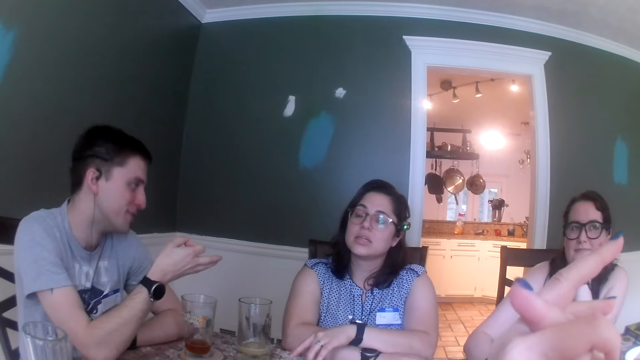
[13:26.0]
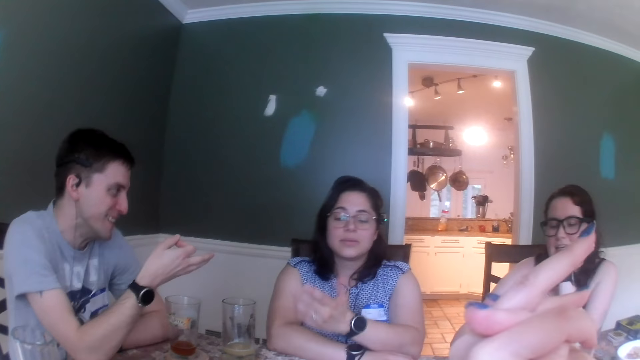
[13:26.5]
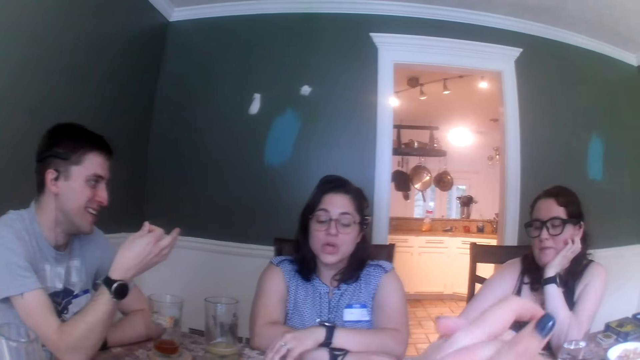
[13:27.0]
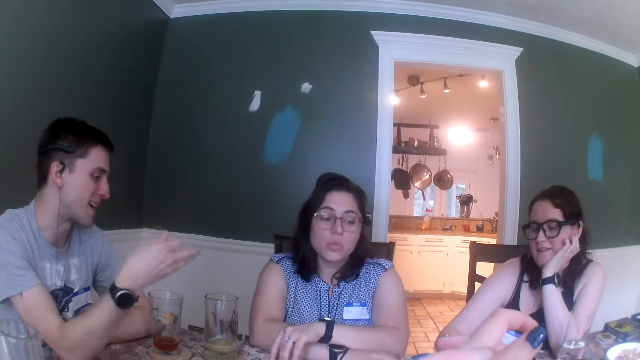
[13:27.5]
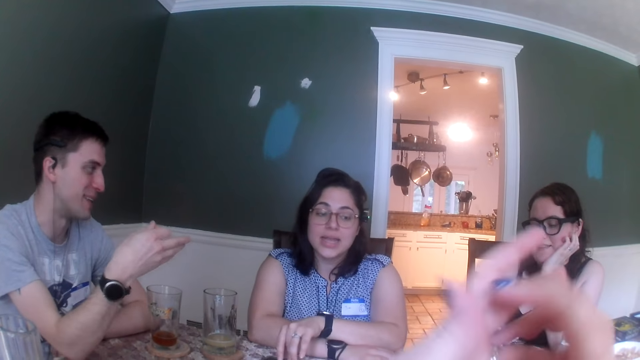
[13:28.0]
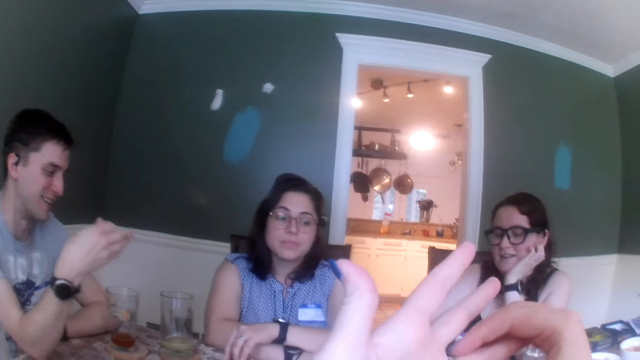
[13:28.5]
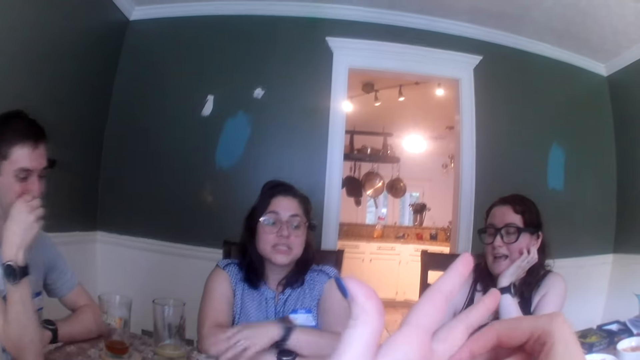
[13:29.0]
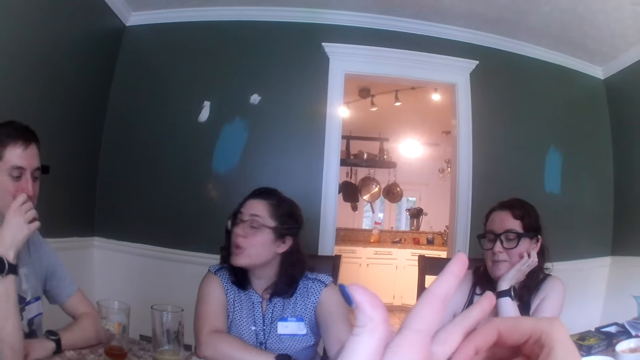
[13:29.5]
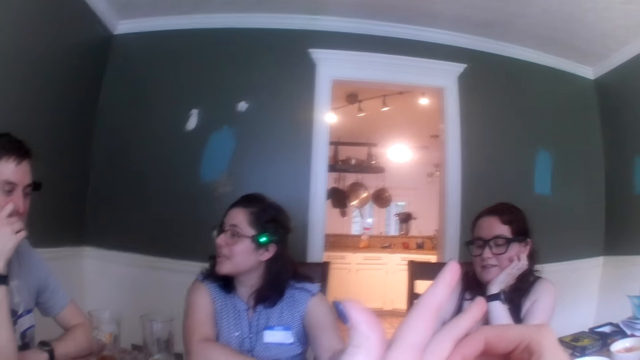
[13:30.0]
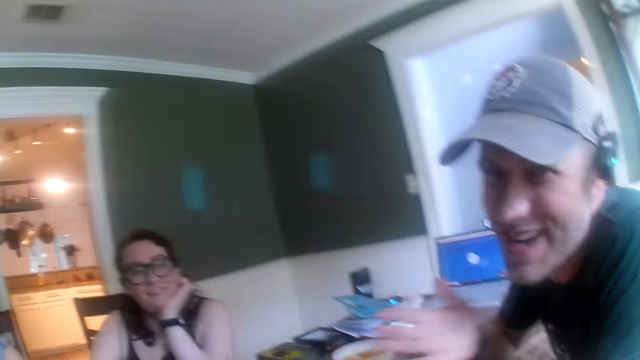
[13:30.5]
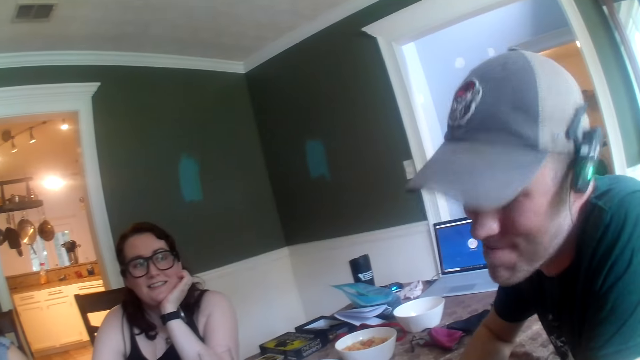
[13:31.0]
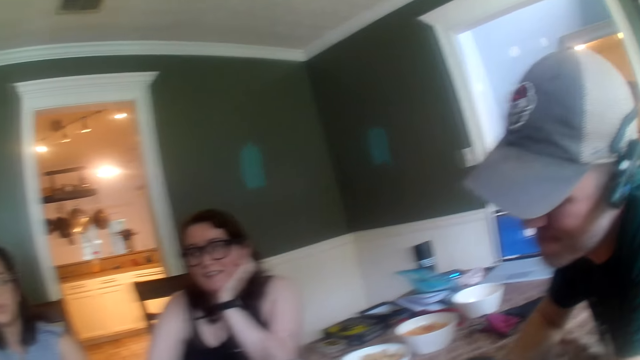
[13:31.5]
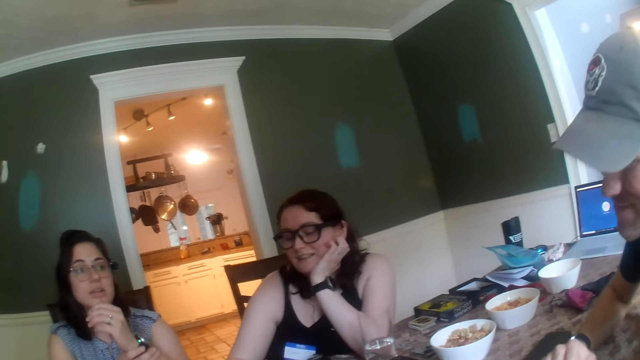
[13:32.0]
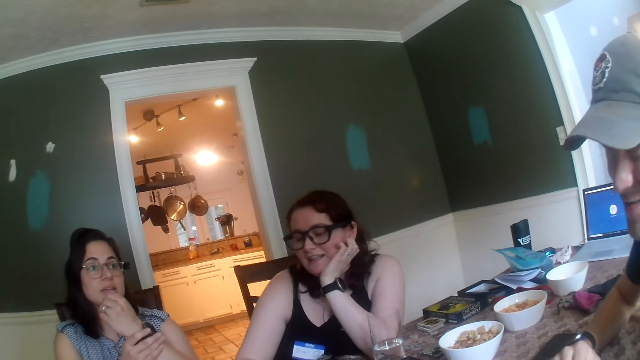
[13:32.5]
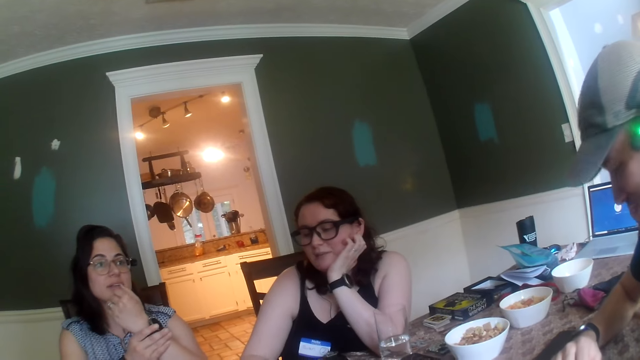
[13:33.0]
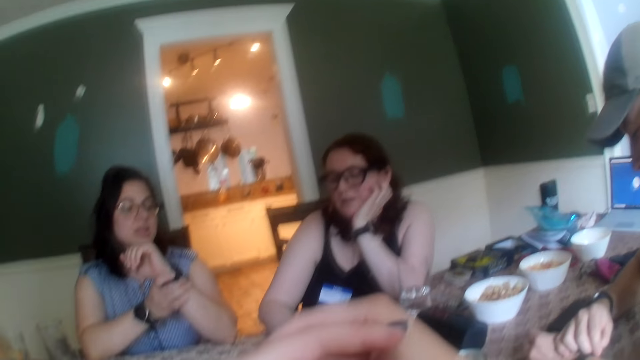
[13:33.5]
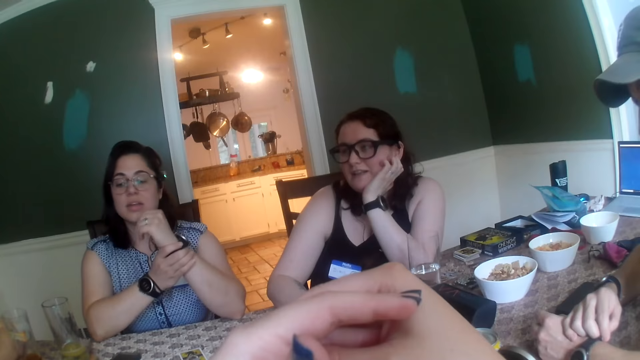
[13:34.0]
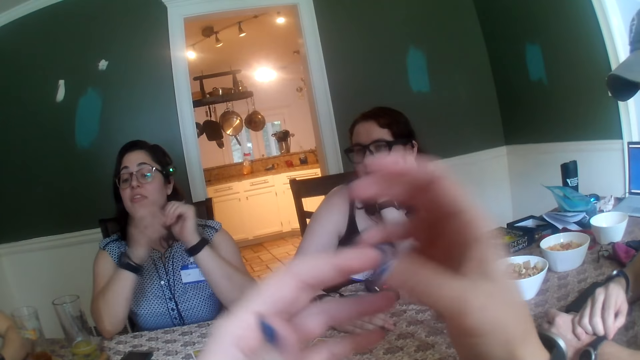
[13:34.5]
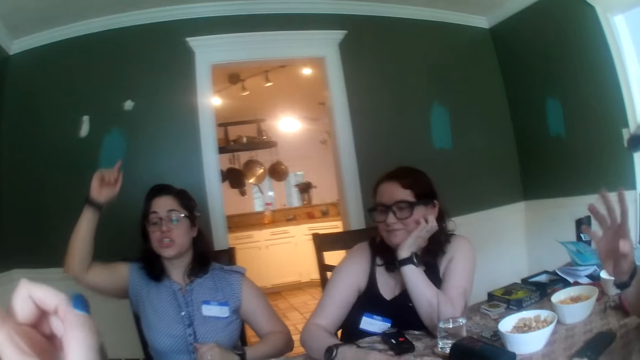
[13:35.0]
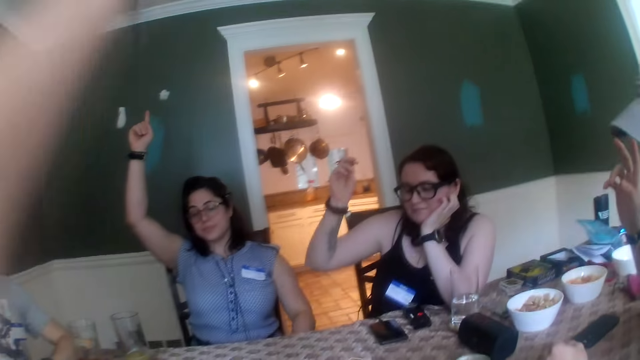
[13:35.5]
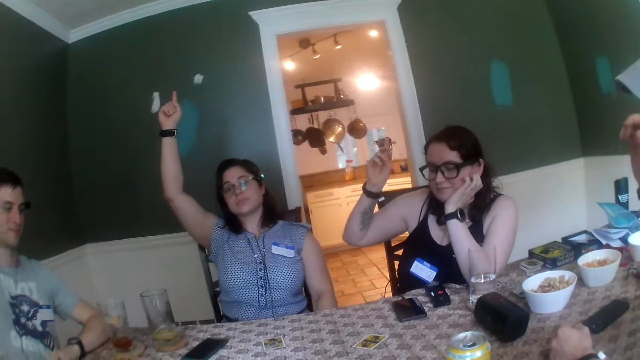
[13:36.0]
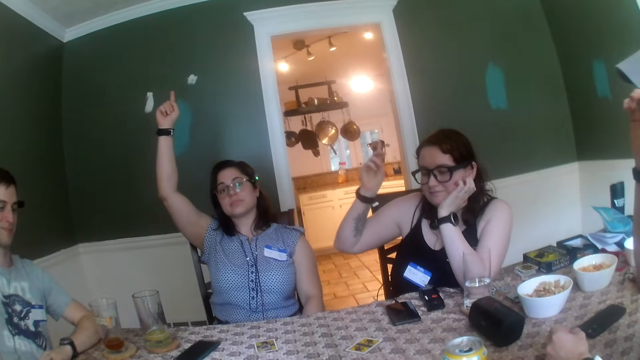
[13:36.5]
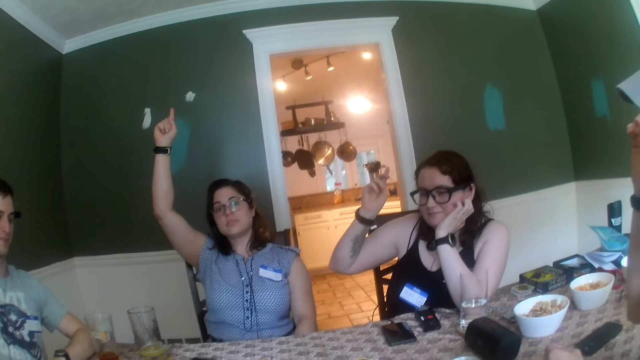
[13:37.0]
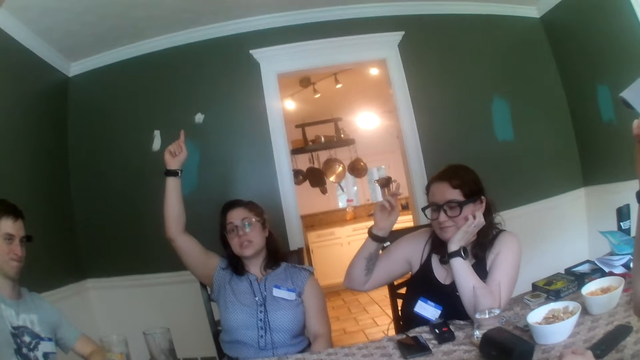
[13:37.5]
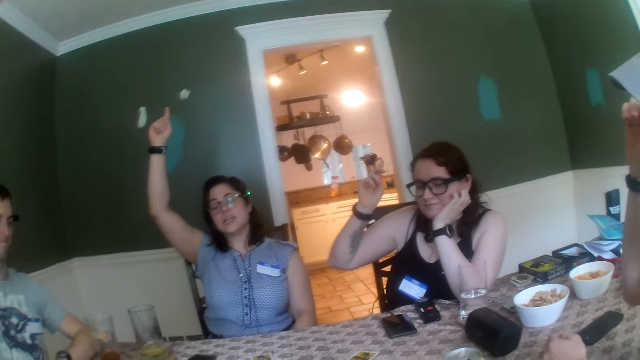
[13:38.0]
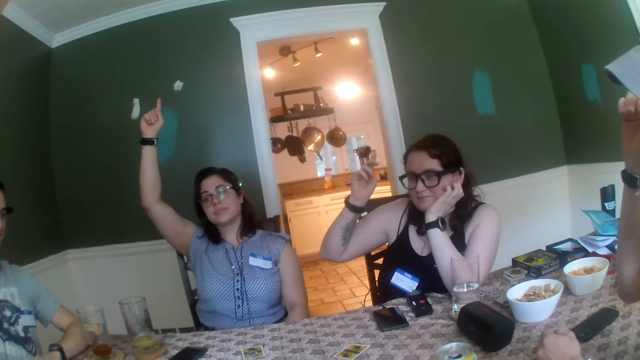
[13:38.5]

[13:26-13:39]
A man points. A woman speaks. The camera wearer touches her hands. Another man stares. Another woman rubs her wrist with her right hand. The first woman holds her hand. A third woman speaks. The second woman raises her right hand. The camera wearer raises her left hand. A third man raises his right hand. The third woman raises her right hand. The first woman raises her hand.

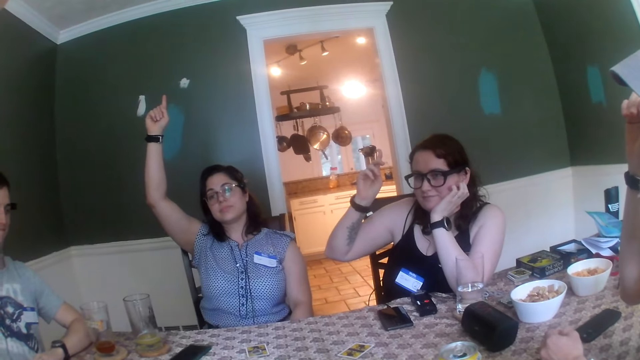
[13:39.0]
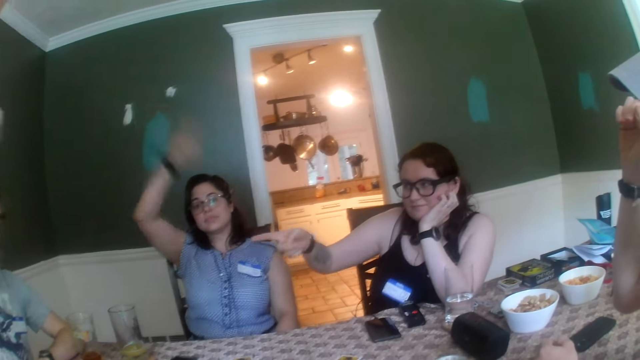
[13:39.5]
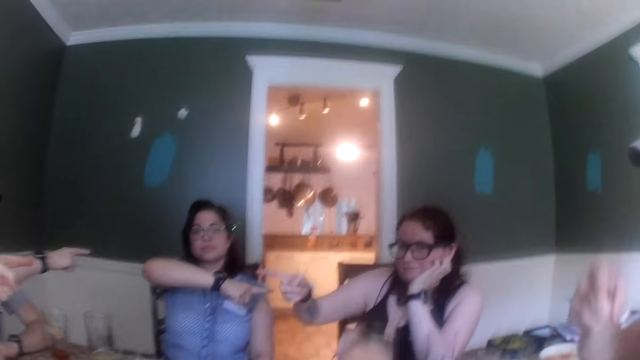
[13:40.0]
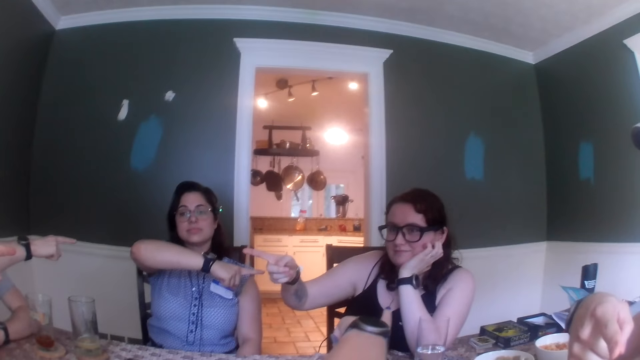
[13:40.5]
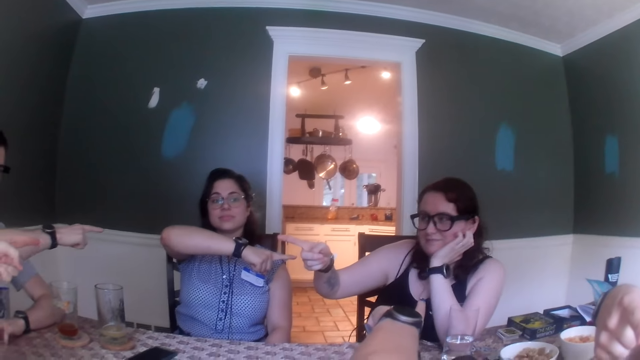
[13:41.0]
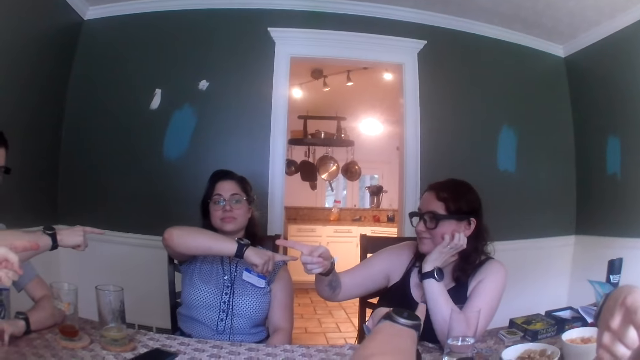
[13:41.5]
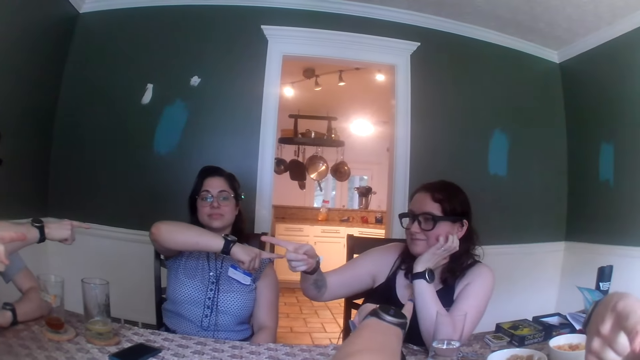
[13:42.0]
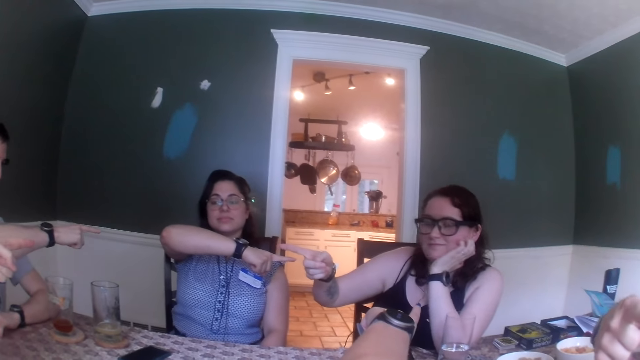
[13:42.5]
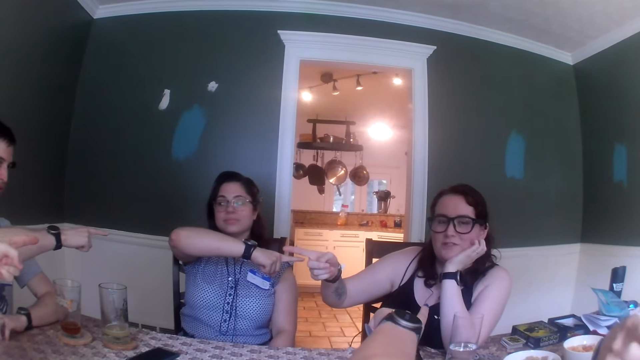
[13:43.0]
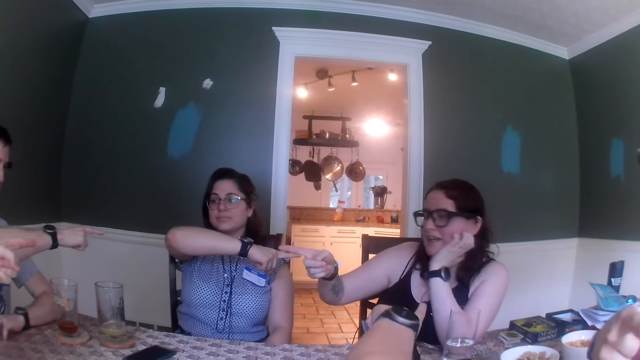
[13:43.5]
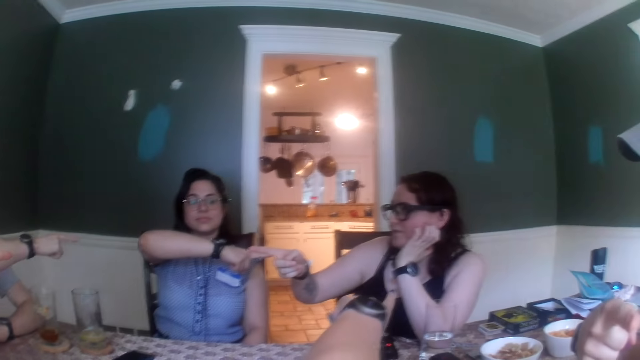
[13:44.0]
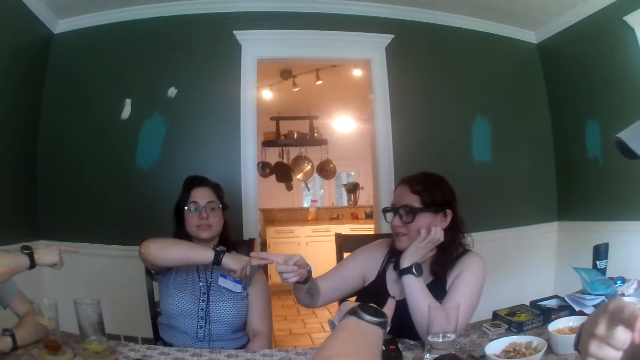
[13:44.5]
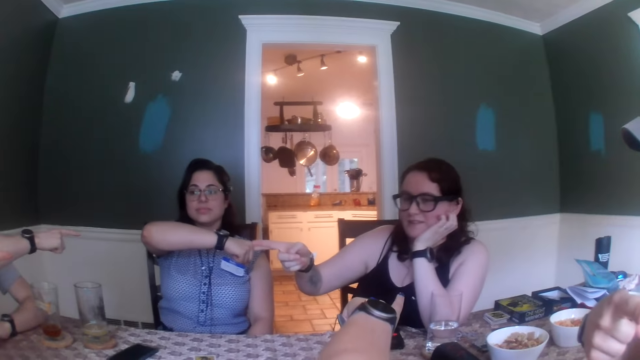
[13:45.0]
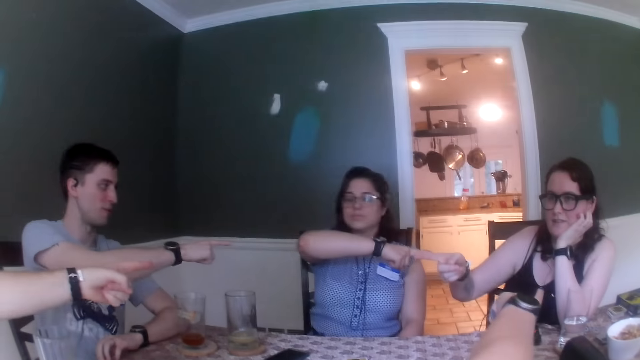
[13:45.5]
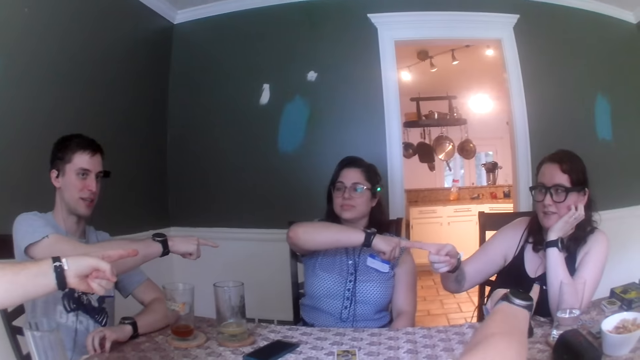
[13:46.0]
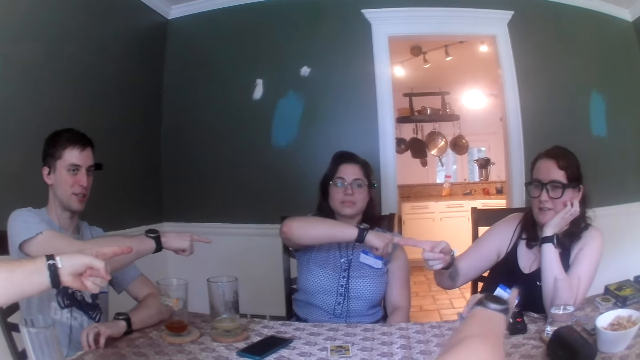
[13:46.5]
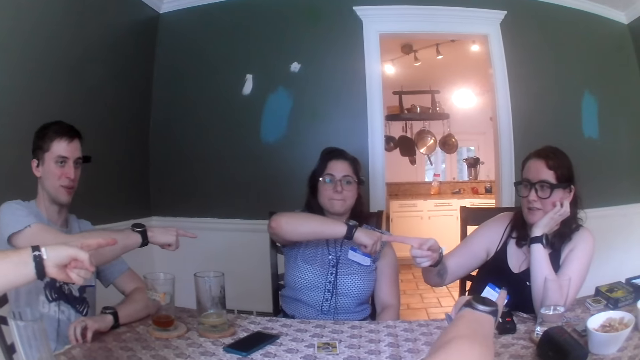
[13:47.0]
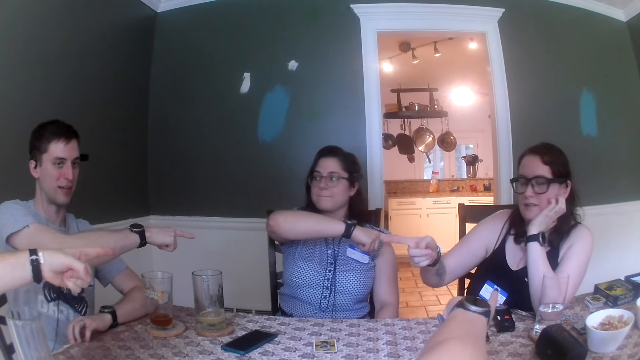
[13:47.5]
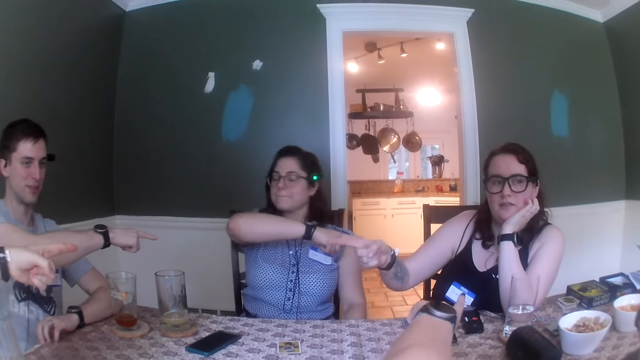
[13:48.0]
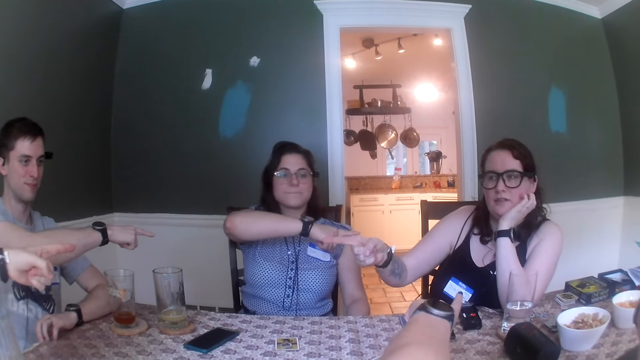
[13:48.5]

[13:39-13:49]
A woman points at a man with her right hand. Another woman points at the first woman with her right hand. Another man points at the second woman with his left hand. The first man points at the second woman with his right hand. The camera wearer points at the first woman with her left hand. A third woman speaks.
